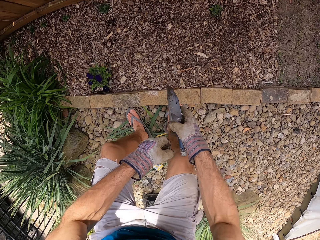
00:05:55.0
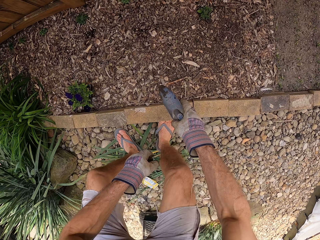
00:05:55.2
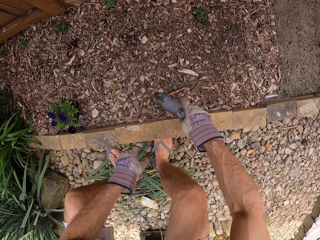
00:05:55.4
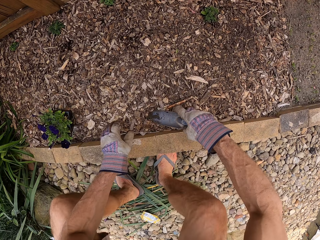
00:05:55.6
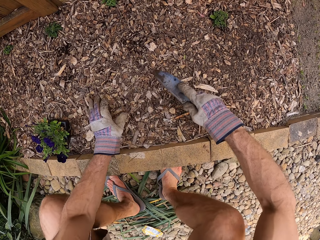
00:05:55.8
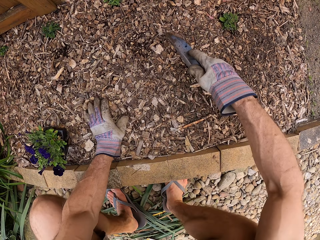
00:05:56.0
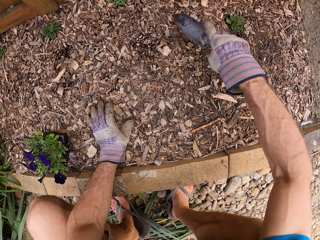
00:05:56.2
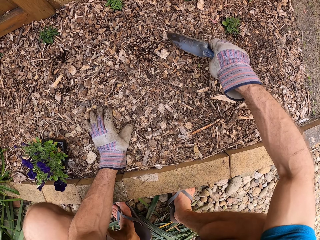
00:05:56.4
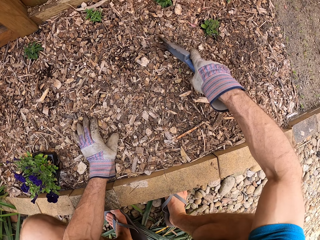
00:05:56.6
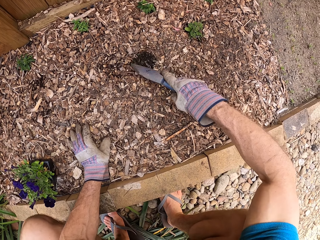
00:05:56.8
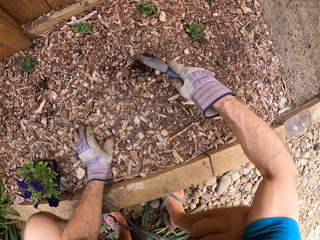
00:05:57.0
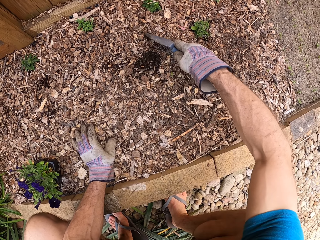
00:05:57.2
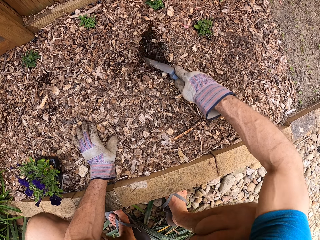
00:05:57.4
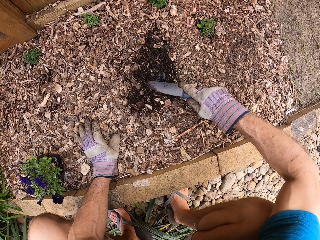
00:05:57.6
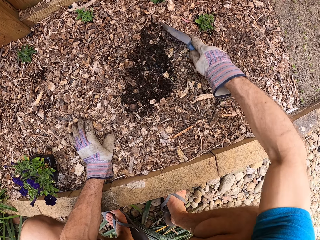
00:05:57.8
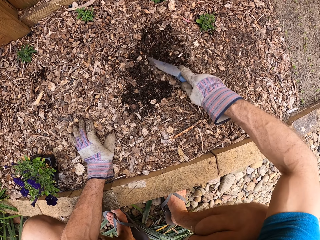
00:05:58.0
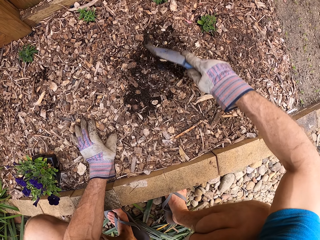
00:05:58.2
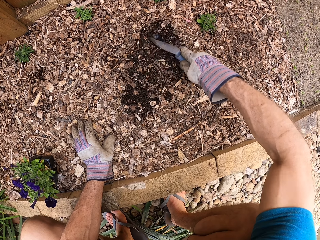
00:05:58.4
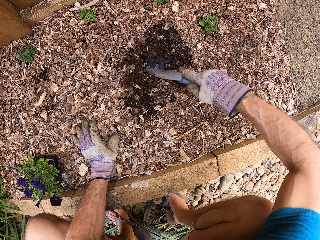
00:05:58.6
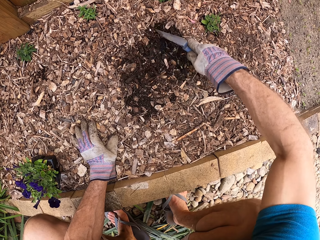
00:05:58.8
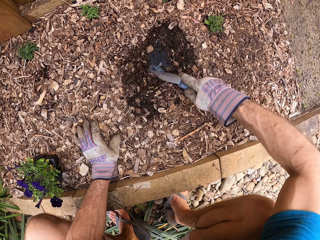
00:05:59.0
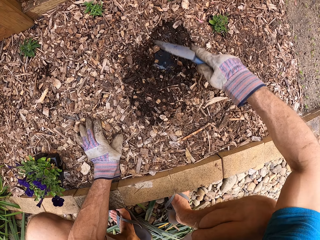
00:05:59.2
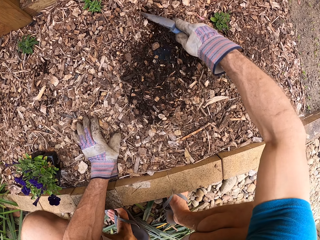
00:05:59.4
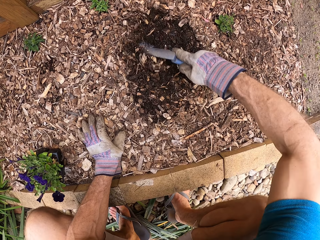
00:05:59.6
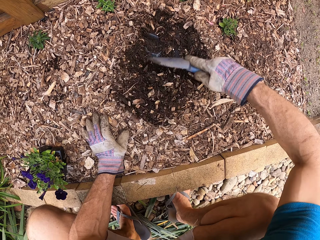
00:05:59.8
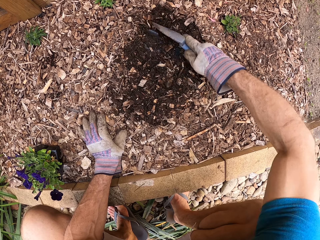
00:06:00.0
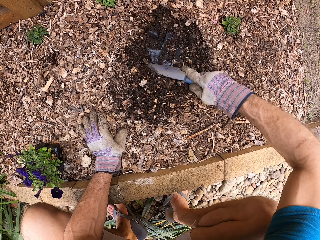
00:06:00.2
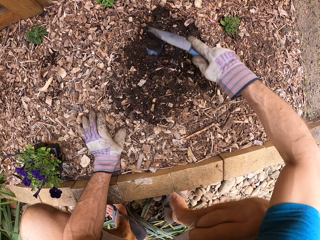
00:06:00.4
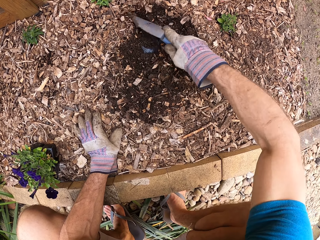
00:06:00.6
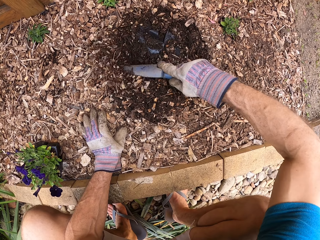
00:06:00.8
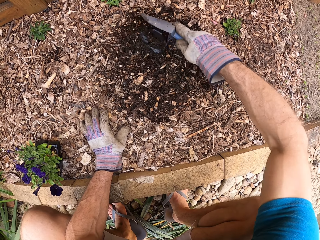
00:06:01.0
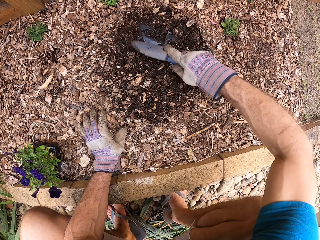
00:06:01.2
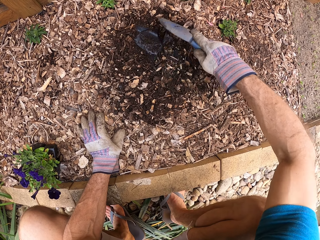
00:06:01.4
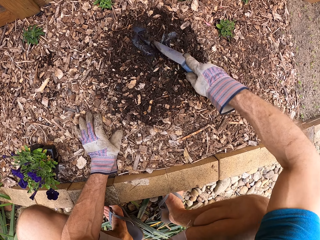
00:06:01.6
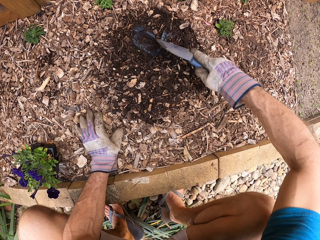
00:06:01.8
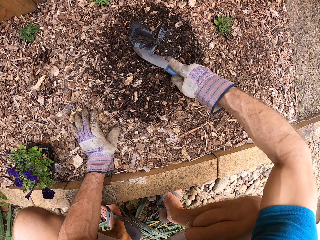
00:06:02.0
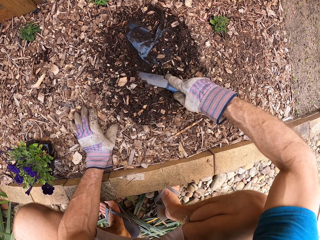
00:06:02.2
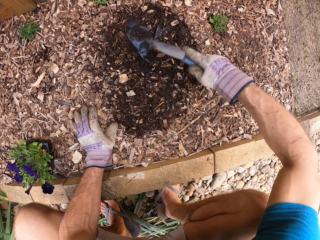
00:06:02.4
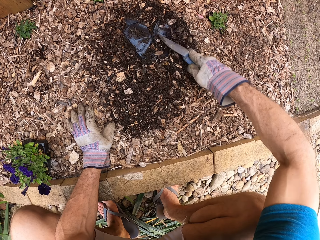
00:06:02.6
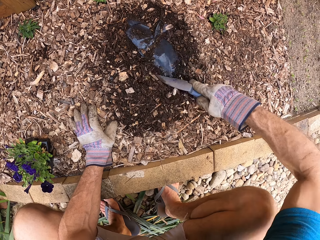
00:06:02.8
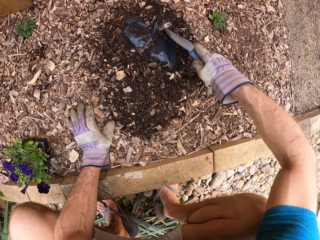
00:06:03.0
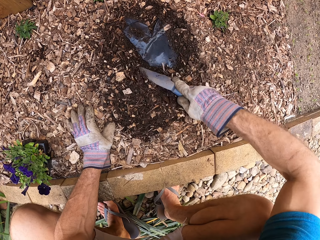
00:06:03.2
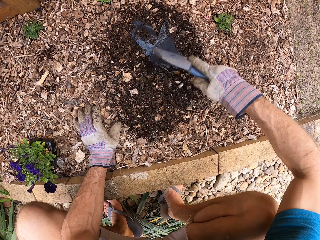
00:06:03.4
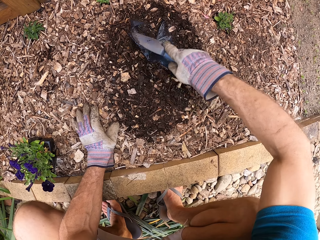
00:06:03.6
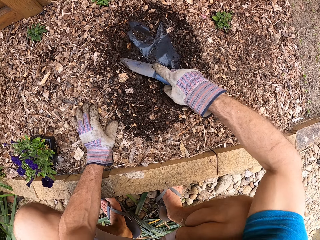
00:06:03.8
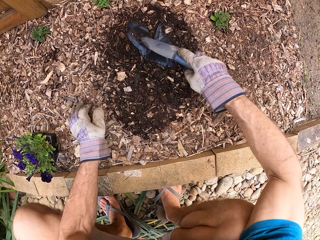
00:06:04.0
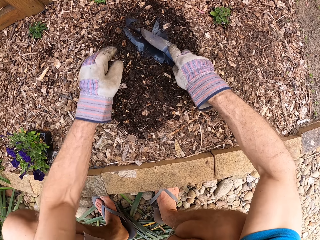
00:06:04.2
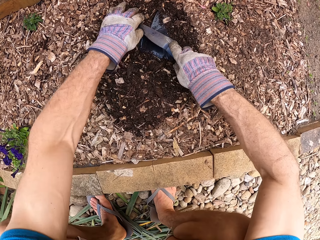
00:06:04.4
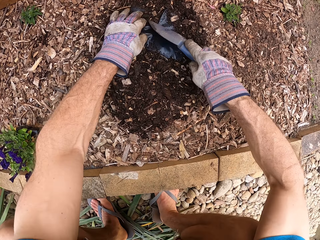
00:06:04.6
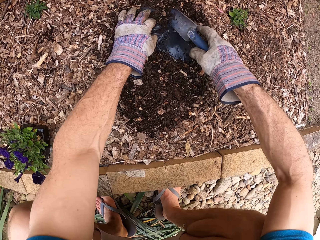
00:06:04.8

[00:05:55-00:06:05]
The camera wearer squats. They move soil with a trowel. They dig the sawdust with the trowel.

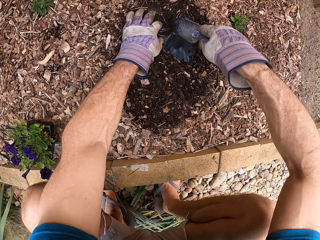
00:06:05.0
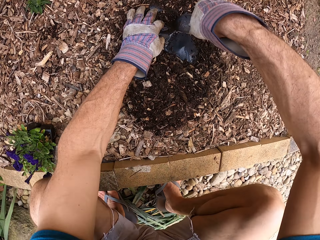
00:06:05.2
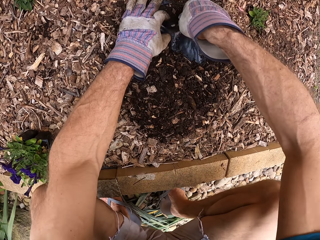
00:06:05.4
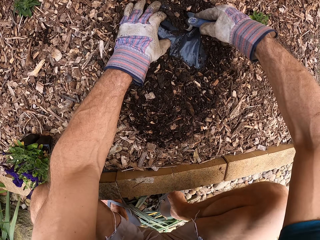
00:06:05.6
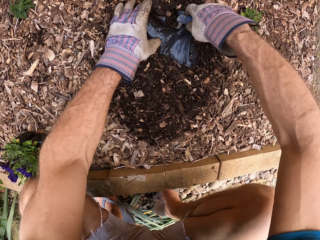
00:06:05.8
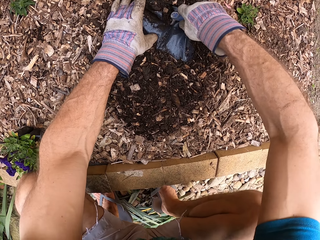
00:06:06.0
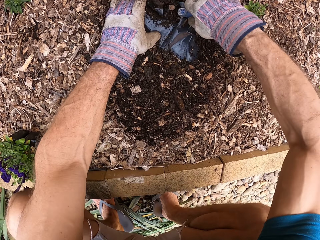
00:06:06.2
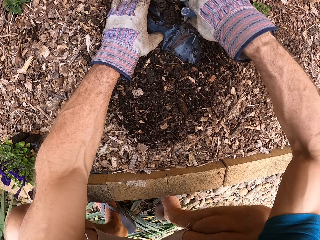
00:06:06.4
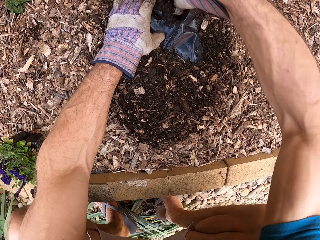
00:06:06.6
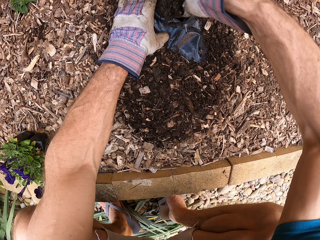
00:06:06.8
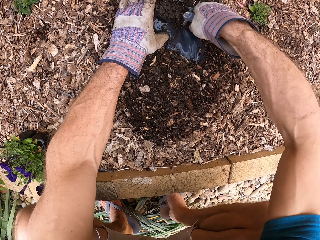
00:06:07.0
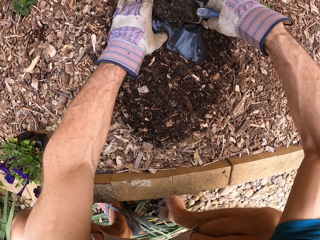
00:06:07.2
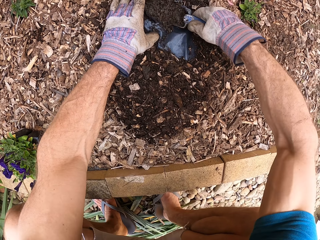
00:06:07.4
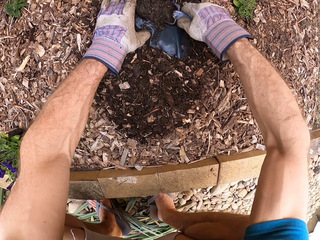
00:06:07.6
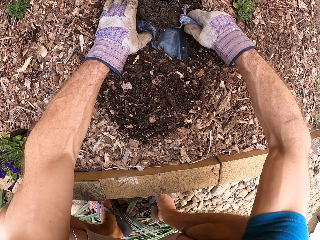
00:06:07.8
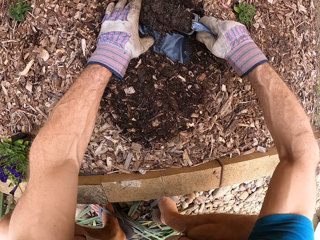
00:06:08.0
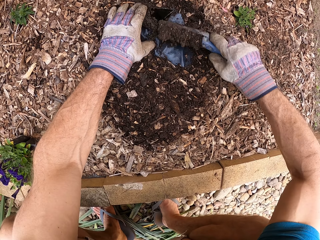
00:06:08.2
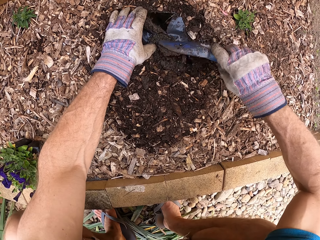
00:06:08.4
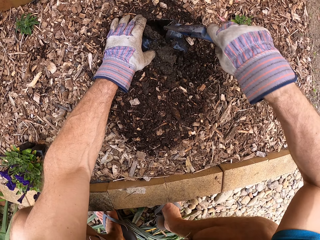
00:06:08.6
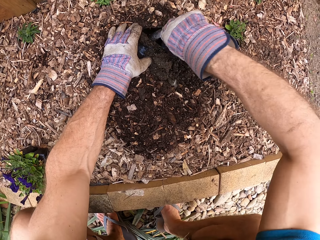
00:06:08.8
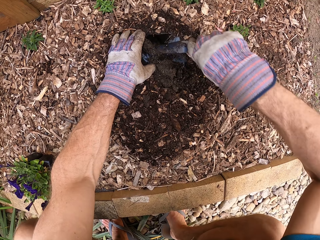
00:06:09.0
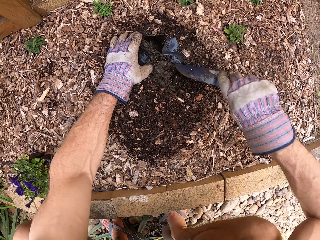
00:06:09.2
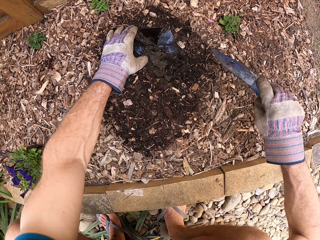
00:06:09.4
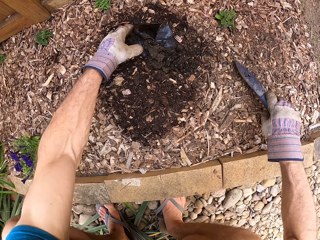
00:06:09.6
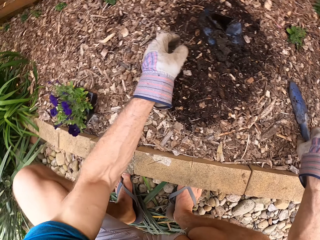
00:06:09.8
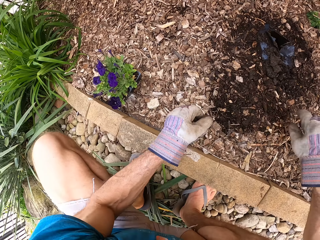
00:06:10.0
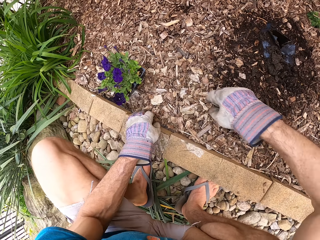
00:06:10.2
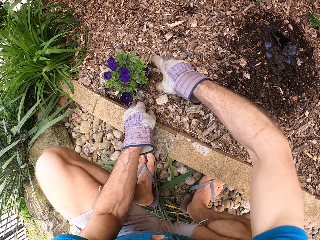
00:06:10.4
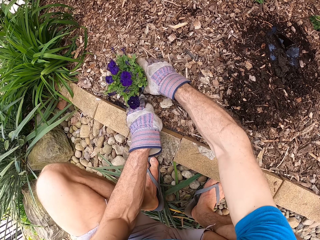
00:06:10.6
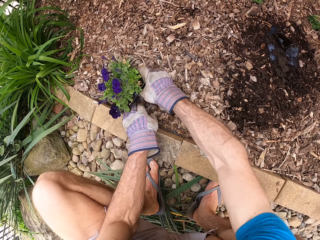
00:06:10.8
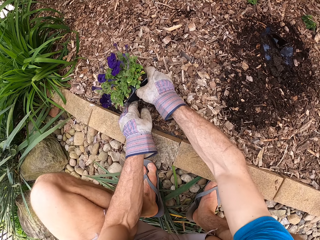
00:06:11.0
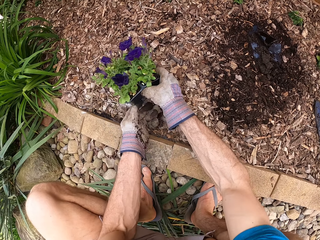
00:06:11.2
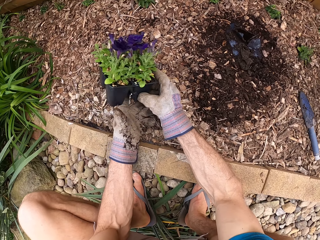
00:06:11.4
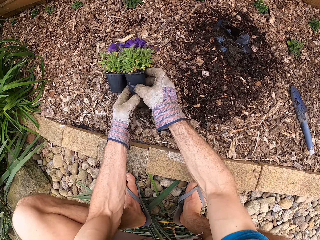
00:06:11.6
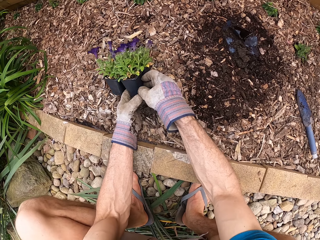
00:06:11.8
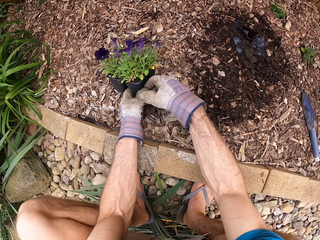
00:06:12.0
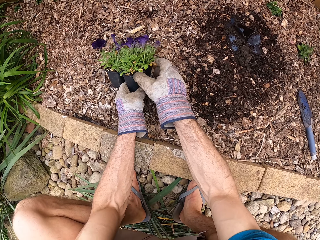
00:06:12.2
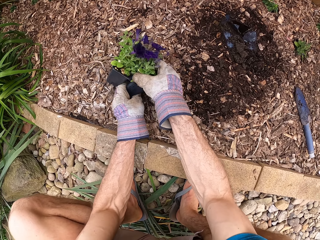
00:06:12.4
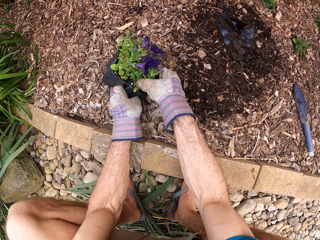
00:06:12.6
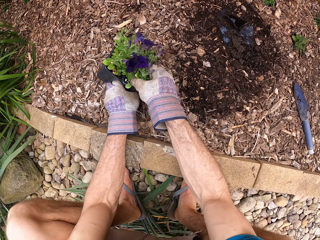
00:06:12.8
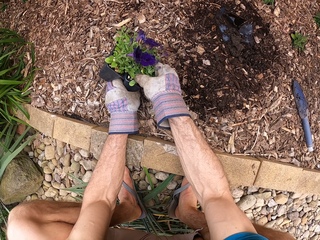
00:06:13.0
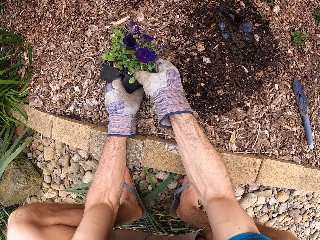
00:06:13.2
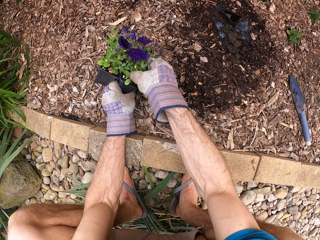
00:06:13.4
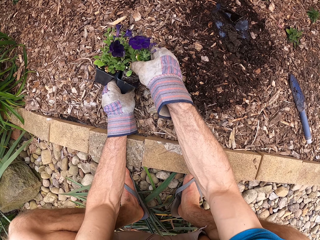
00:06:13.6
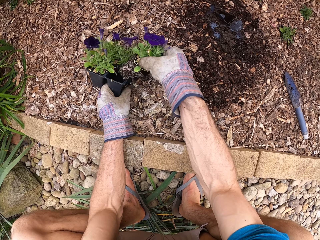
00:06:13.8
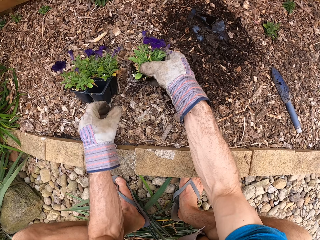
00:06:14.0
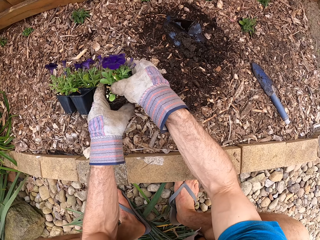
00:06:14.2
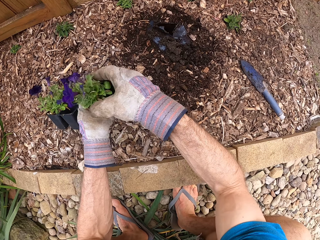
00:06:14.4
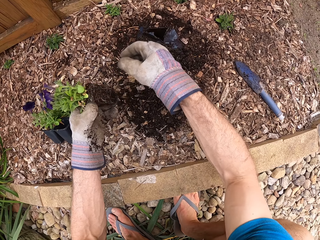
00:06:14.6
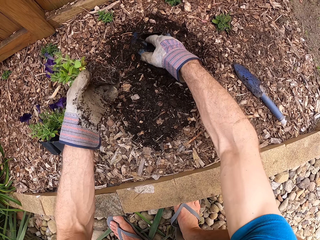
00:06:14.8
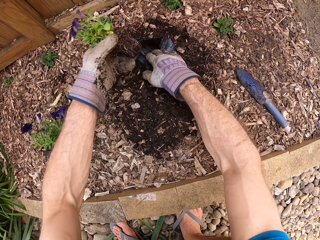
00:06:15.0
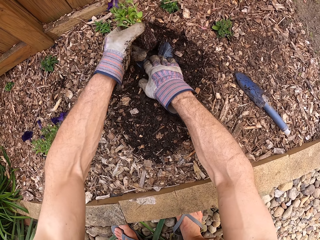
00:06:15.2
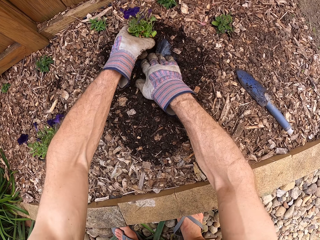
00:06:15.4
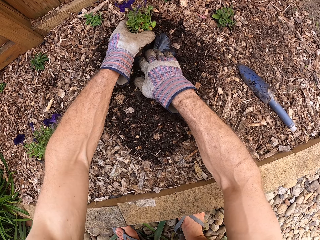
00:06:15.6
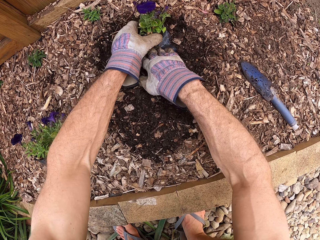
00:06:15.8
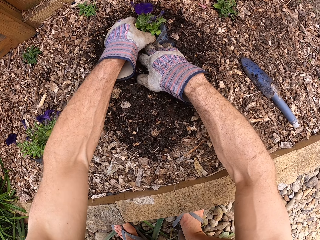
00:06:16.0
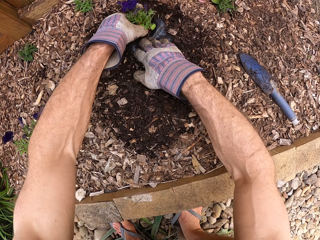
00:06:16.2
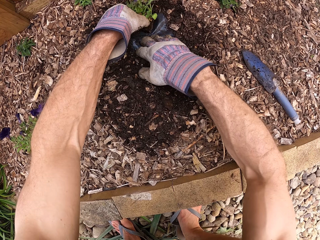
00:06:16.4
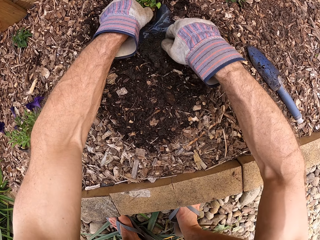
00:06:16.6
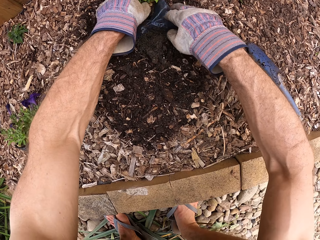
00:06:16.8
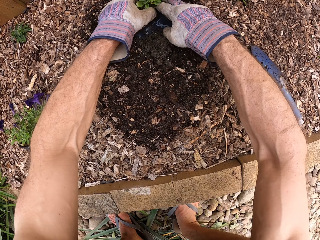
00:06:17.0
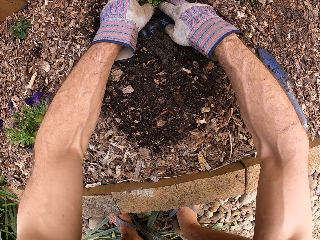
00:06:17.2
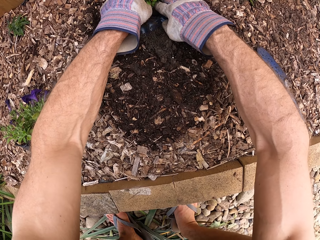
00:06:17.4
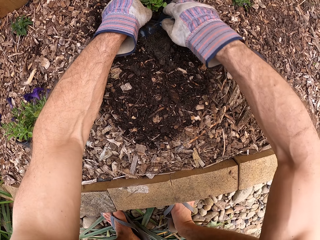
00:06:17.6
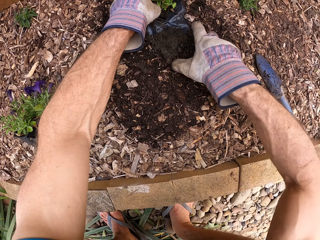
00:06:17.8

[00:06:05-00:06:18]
The camera wearer digs a hole. He digs through a plastic paper with a trowel. He scoops soil with the trowel, puts the soil on the paper and holds the paper. He digs through the plastic paper with the trowel. He pulls the trowel off the garden. He pulls his hand off the plastic paper and puts the trowel on the garden. He picks a seedling tray. He removes a seedling from the tray. He puts the seedling in the hole.
